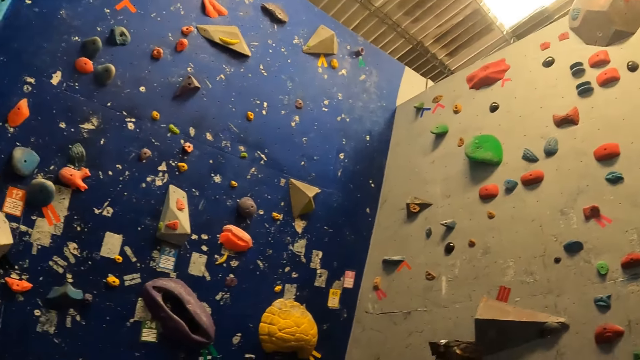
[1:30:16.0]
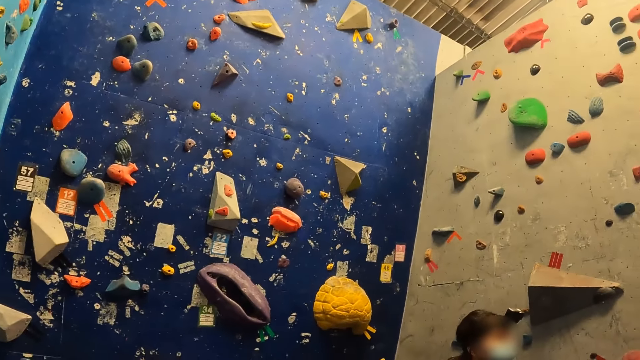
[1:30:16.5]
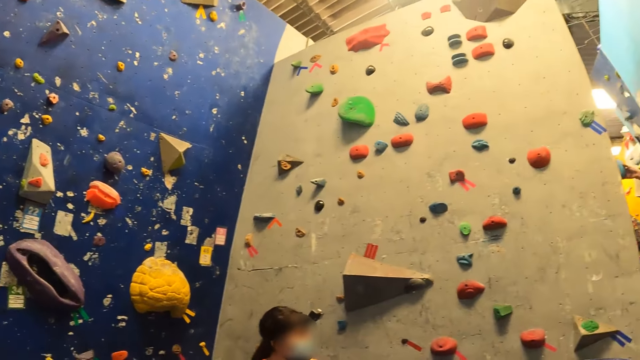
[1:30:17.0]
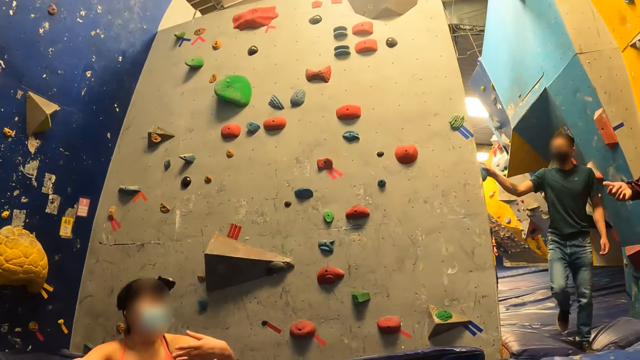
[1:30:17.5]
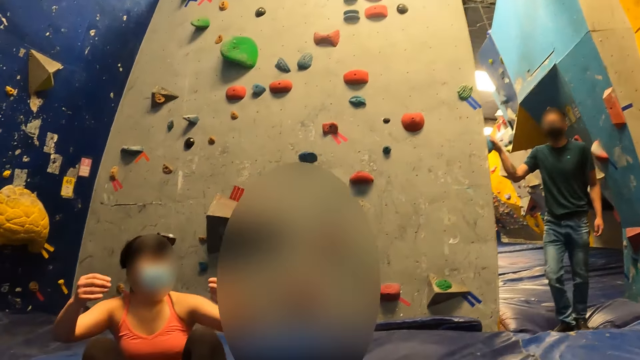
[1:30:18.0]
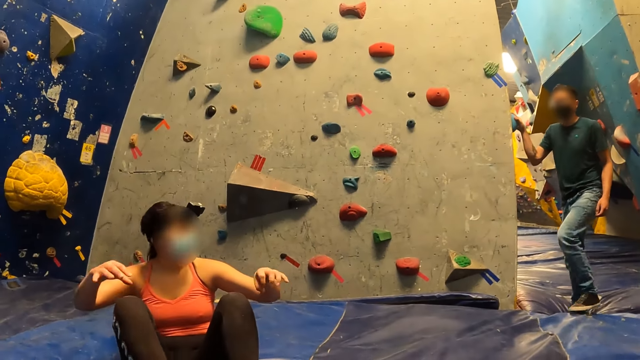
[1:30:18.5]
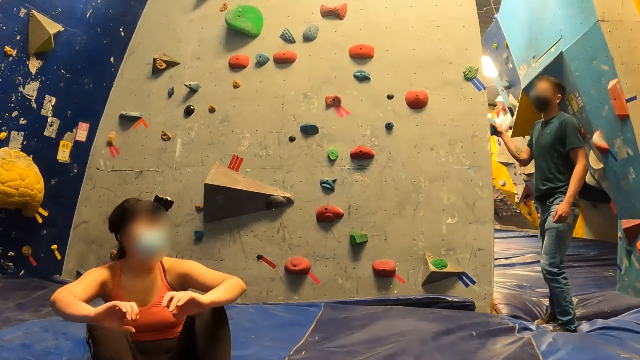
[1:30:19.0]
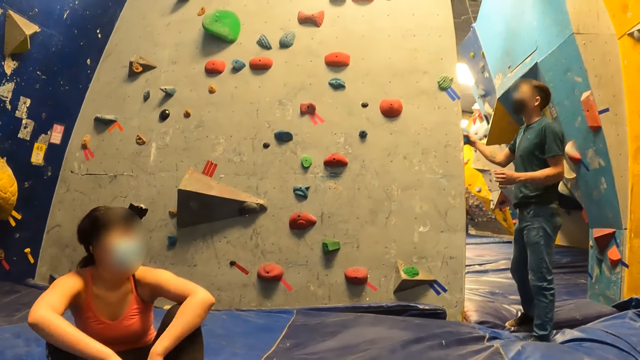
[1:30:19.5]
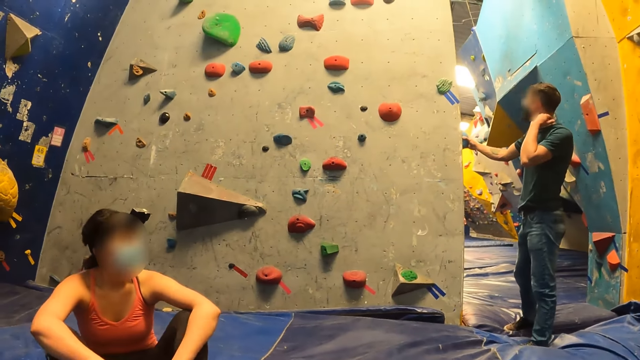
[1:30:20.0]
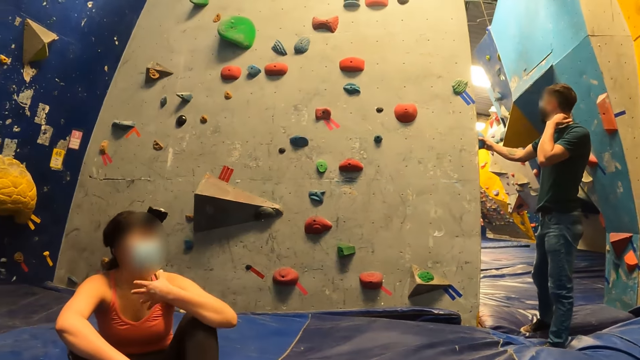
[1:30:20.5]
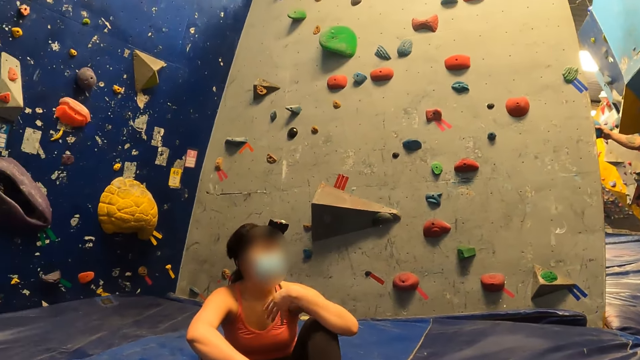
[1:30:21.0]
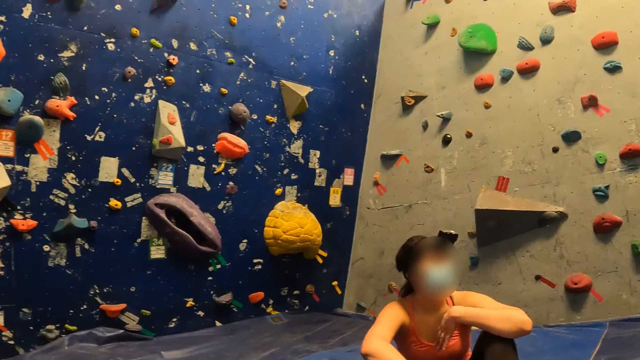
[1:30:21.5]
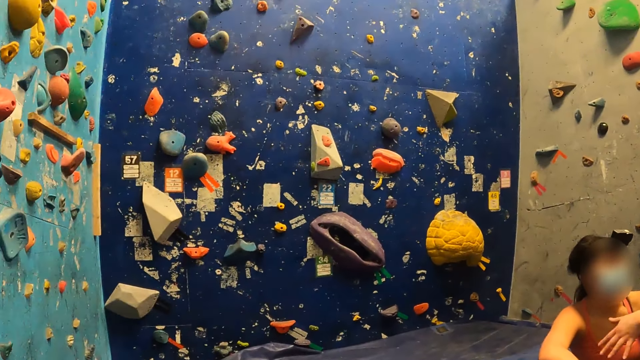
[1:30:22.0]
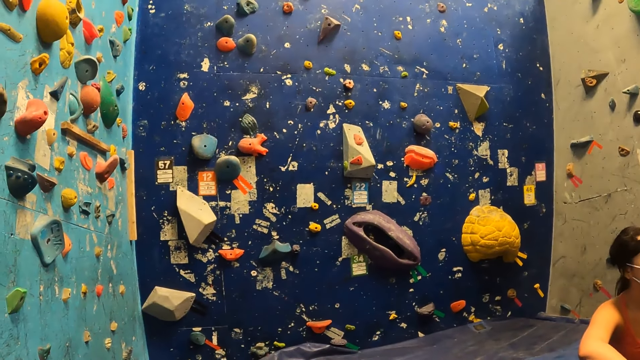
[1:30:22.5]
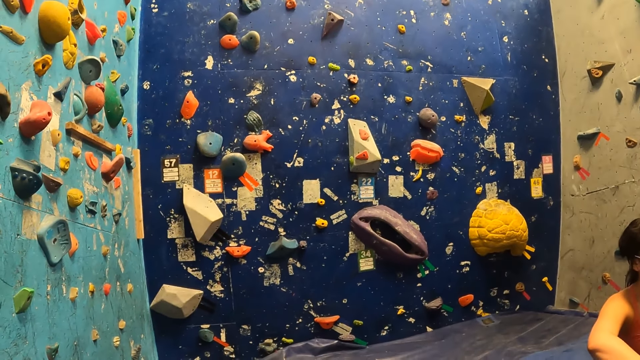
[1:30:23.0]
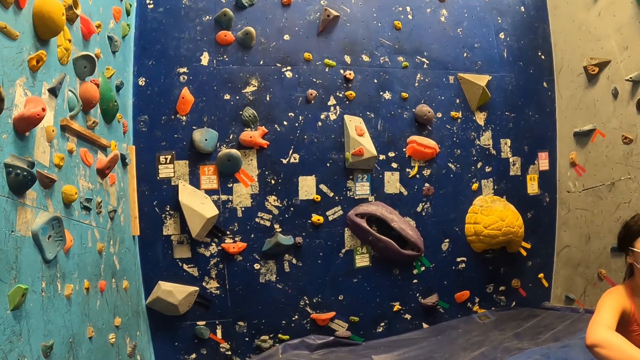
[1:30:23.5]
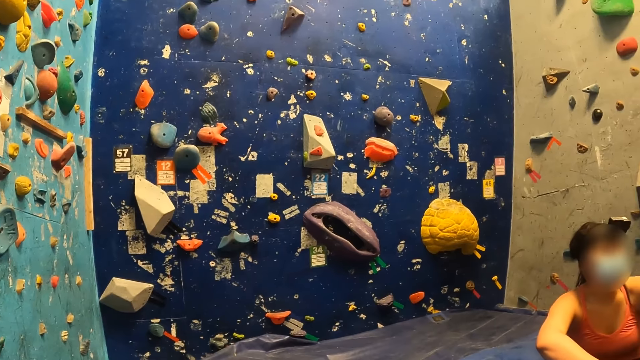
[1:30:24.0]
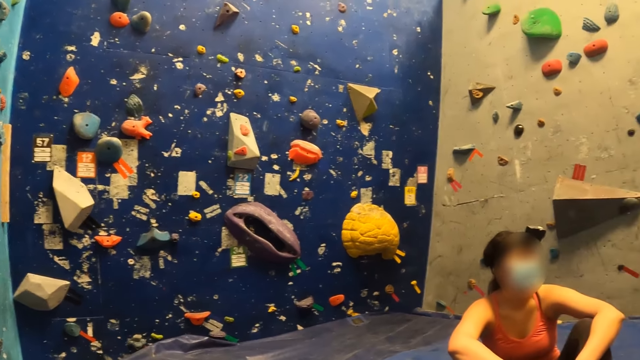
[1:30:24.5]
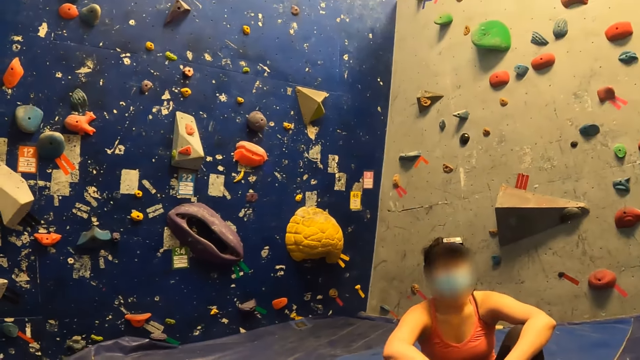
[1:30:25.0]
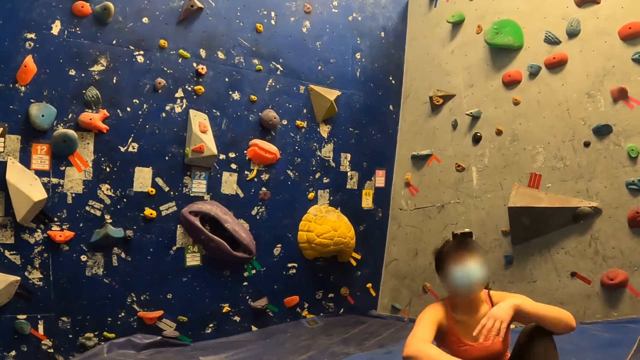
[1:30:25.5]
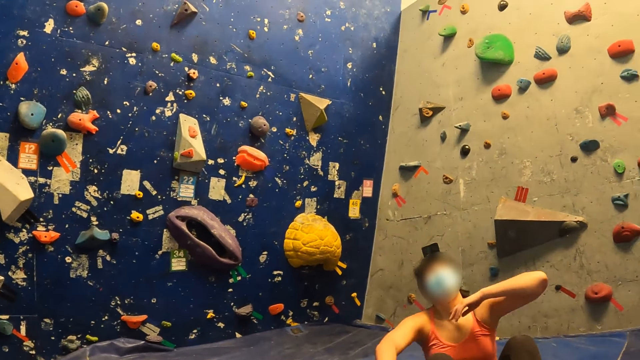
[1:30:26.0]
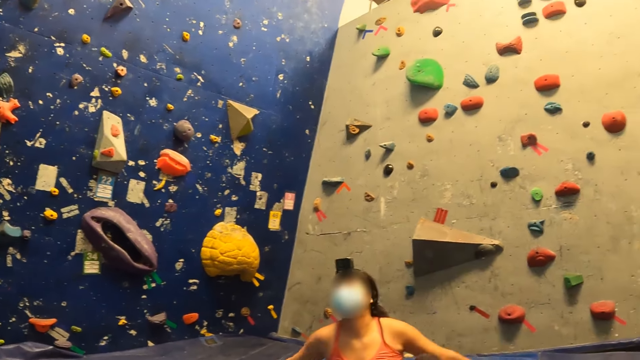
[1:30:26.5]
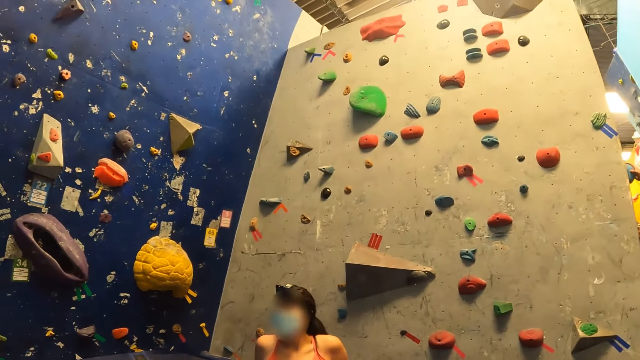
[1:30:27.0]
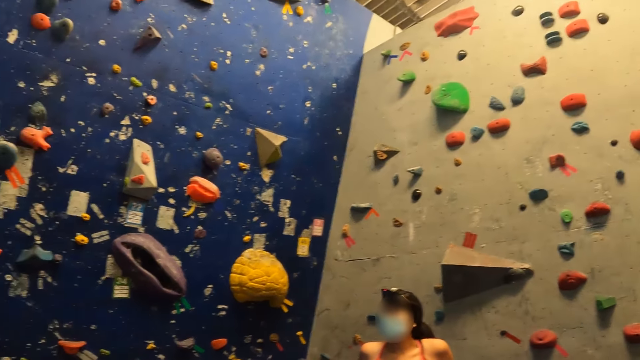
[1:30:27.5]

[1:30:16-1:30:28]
An instructor puts his right hand on a slab climbing wall. The instructor scratches his neck with his left hand.

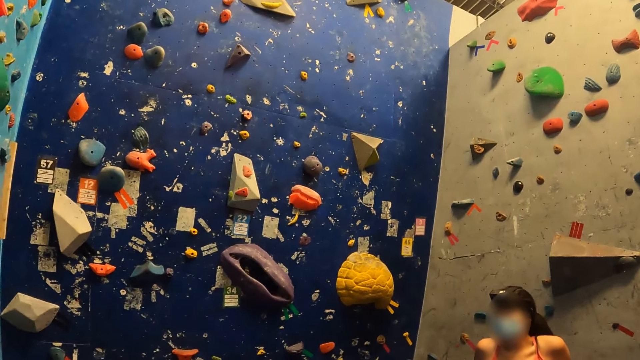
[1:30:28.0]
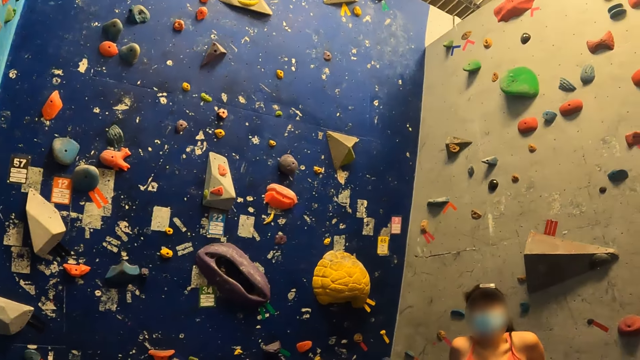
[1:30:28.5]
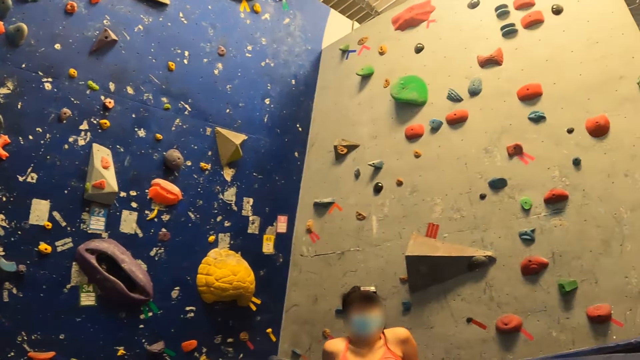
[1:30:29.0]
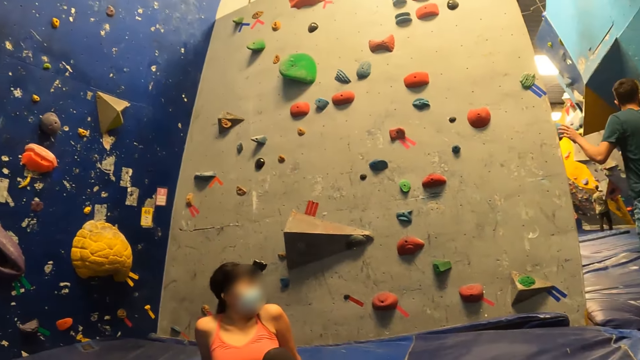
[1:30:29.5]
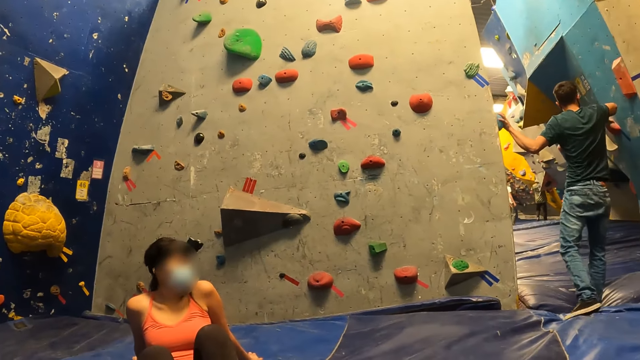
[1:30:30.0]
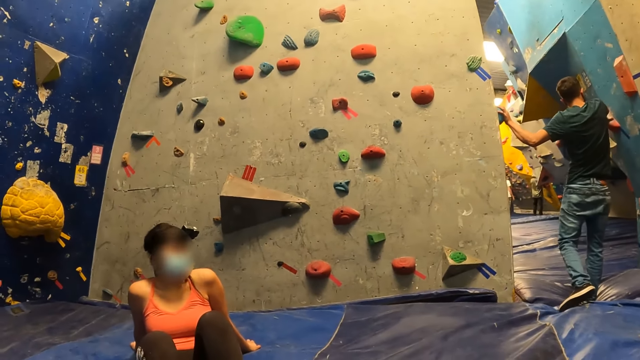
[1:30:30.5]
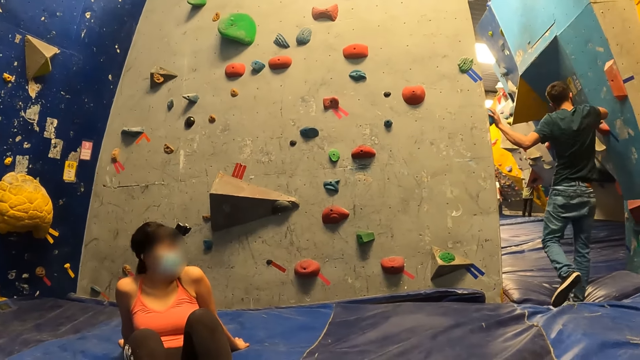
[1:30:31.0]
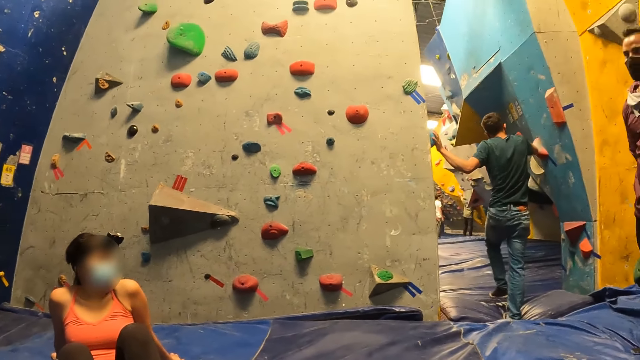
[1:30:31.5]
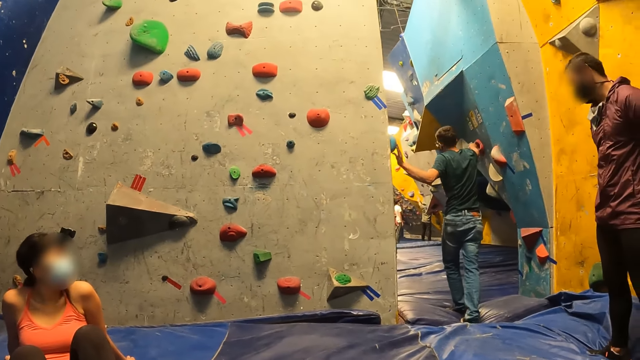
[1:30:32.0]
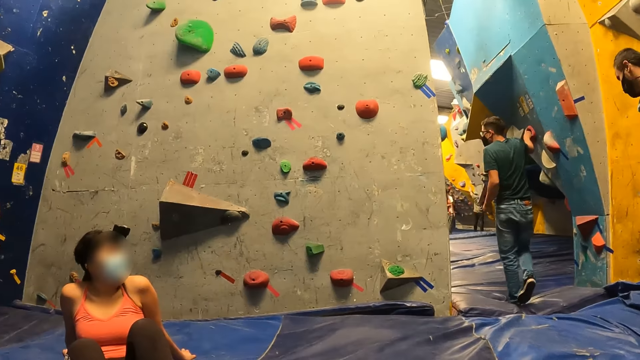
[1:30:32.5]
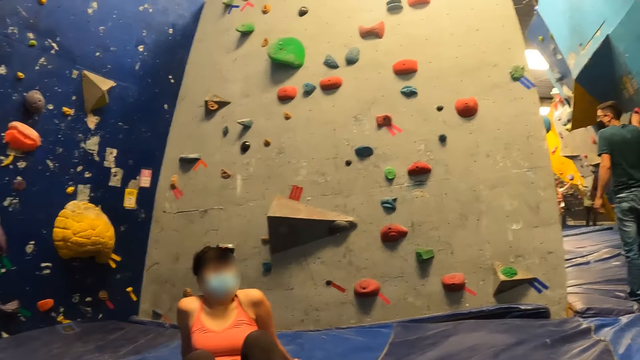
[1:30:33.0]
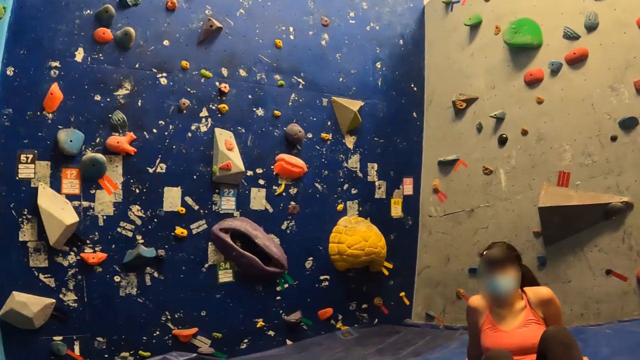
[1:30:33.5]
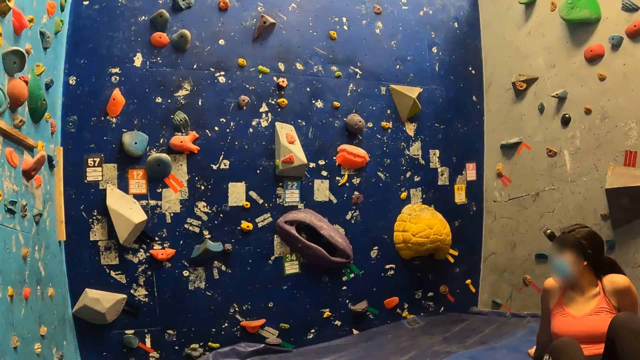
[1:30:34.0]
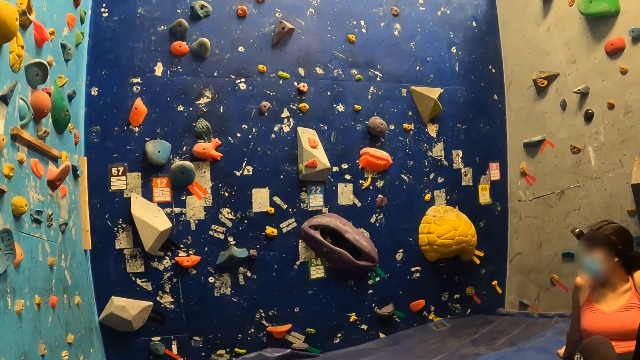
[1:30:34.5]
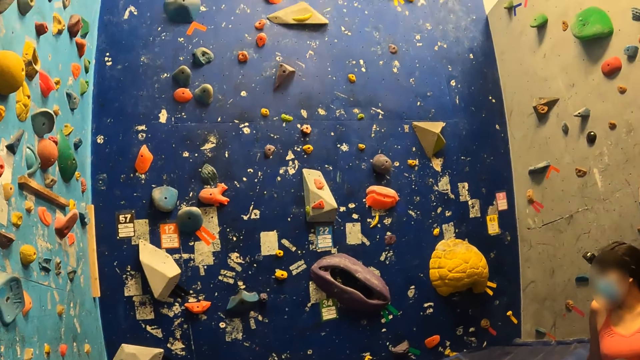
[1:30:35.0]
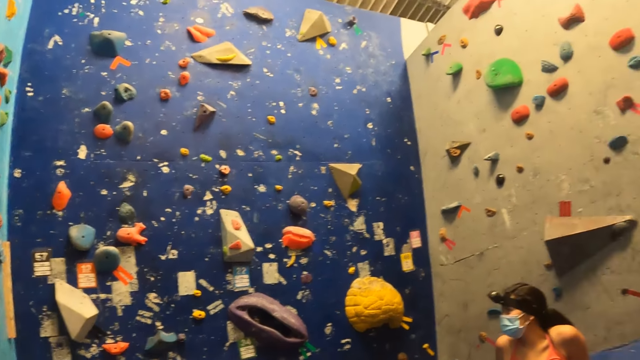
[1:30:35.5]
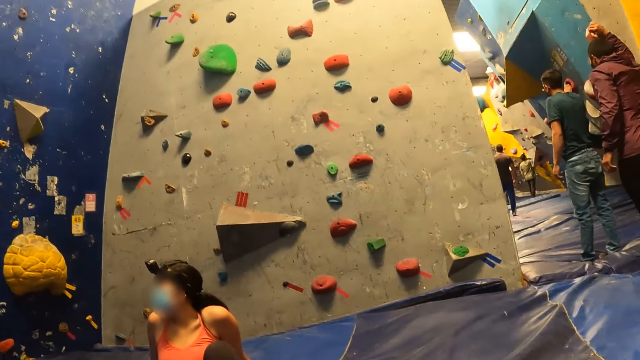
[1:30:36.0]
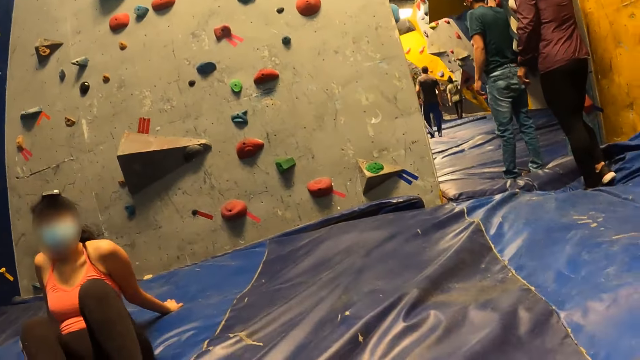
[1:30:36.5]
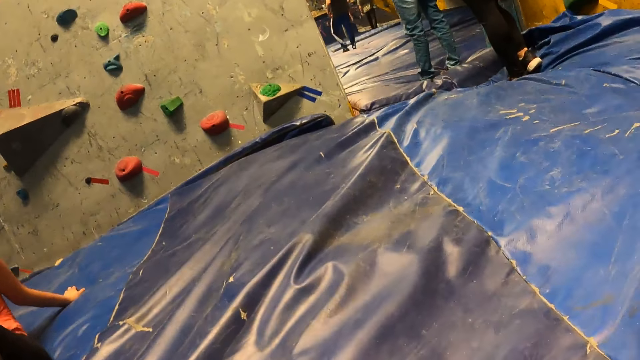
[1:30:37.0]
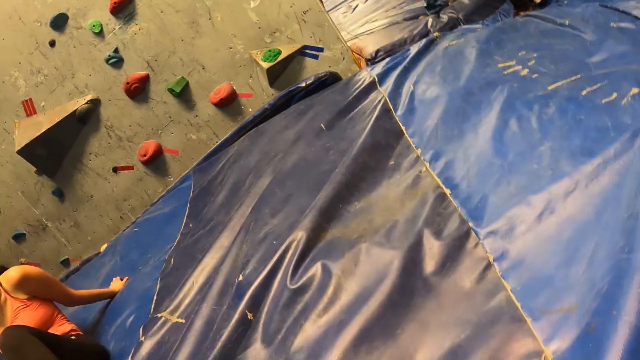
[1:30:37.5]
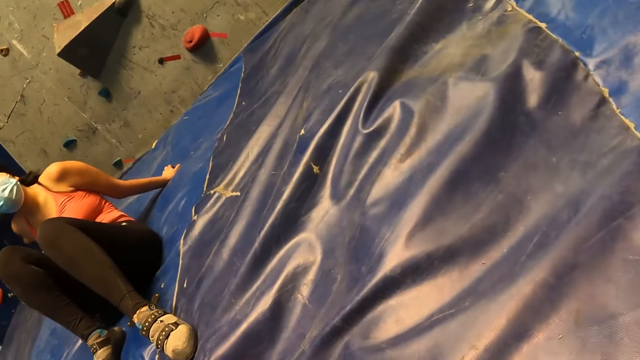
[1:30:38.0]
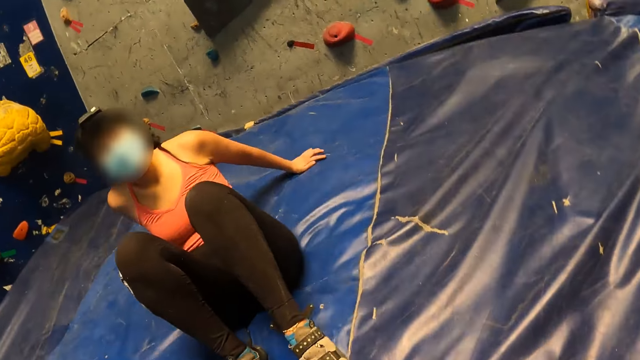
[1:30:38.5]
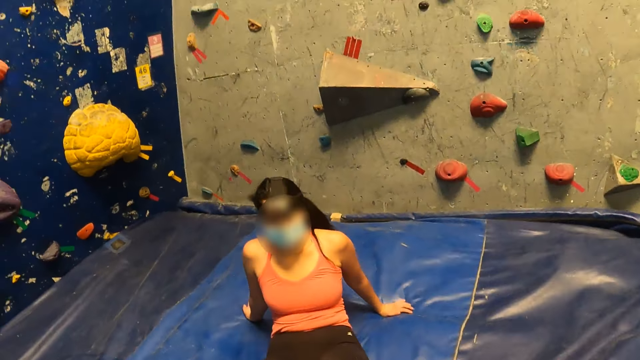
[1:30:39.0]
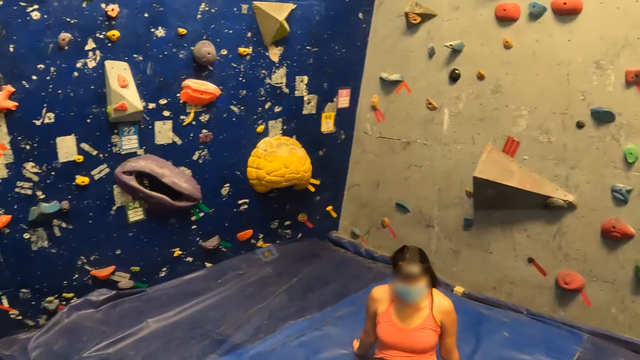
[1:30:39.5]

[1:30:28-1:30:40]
The camera wearer stands up.
